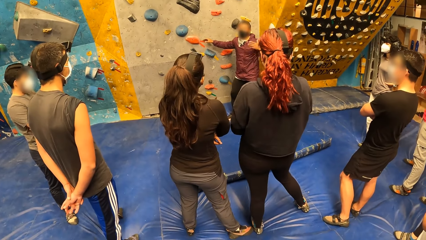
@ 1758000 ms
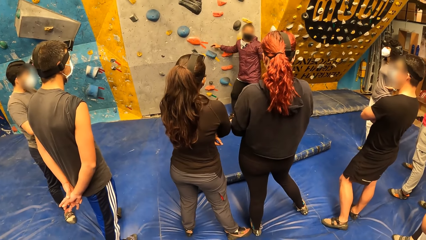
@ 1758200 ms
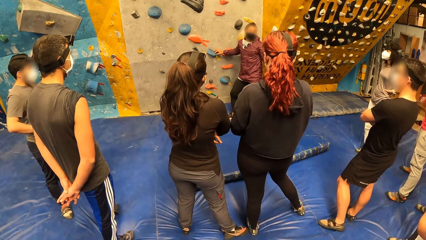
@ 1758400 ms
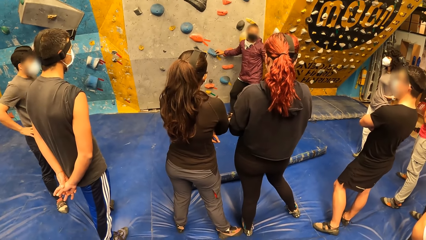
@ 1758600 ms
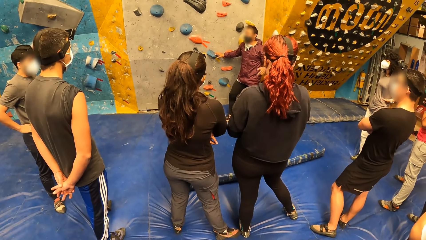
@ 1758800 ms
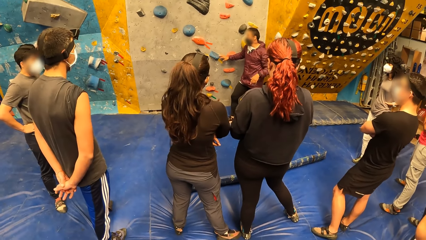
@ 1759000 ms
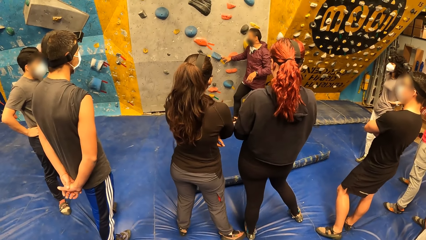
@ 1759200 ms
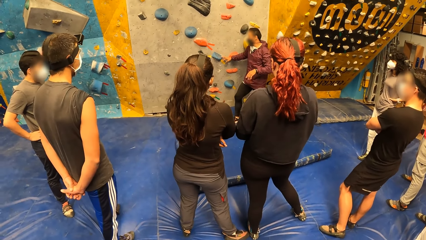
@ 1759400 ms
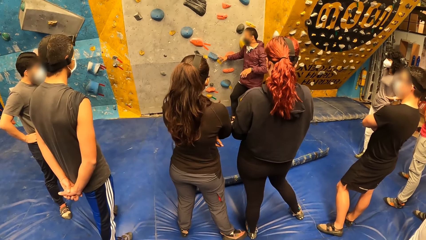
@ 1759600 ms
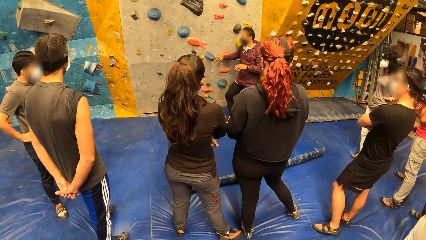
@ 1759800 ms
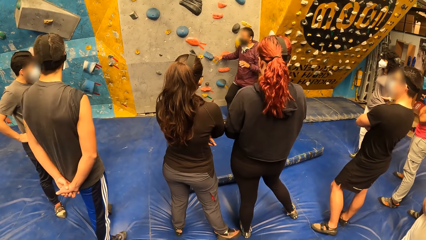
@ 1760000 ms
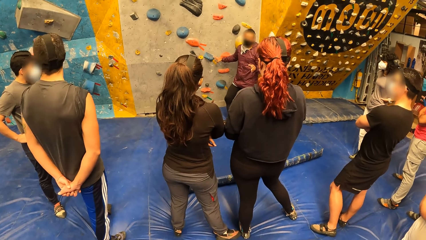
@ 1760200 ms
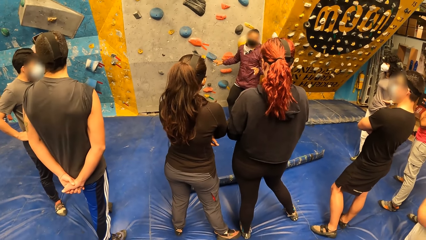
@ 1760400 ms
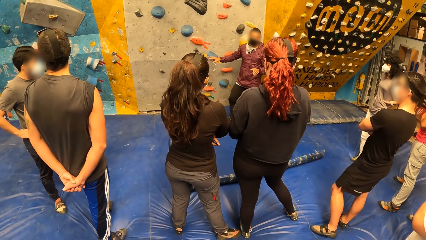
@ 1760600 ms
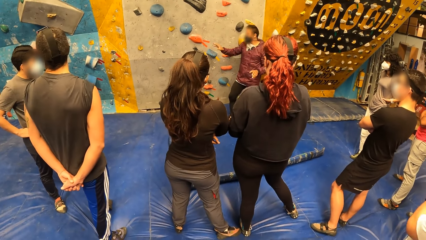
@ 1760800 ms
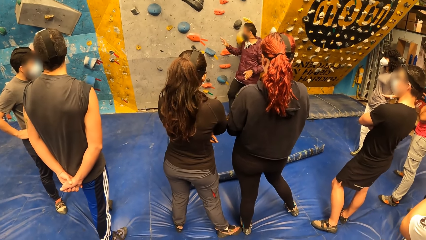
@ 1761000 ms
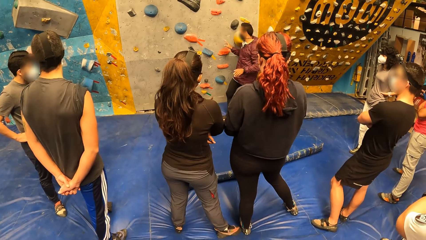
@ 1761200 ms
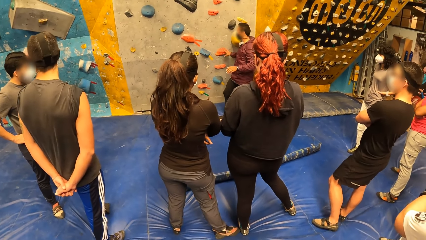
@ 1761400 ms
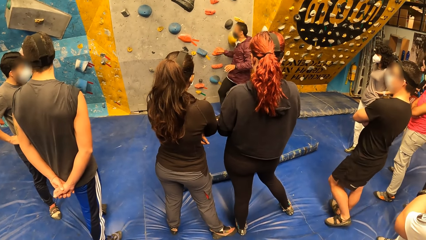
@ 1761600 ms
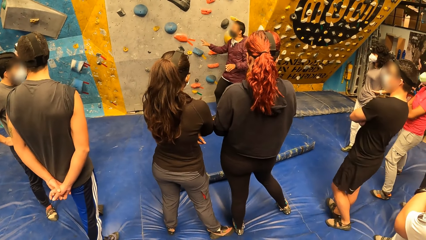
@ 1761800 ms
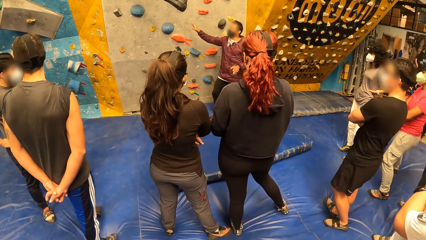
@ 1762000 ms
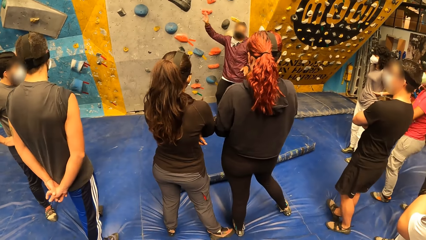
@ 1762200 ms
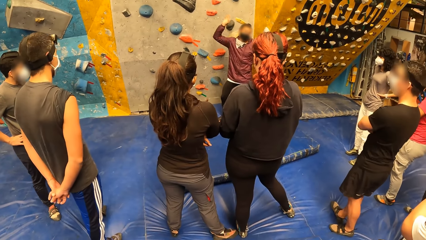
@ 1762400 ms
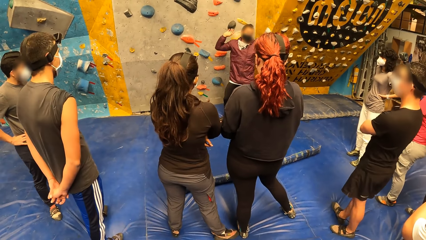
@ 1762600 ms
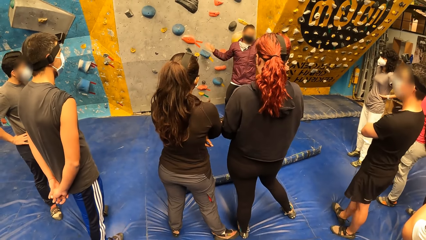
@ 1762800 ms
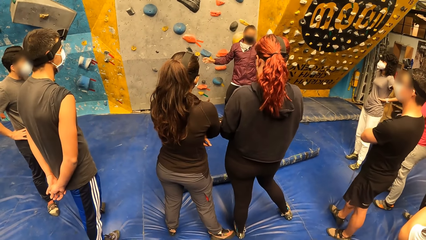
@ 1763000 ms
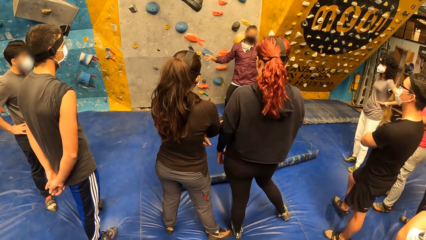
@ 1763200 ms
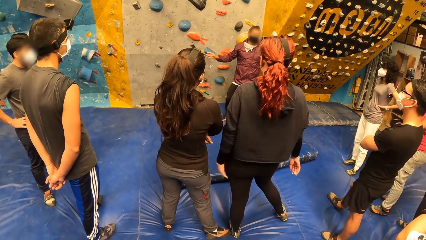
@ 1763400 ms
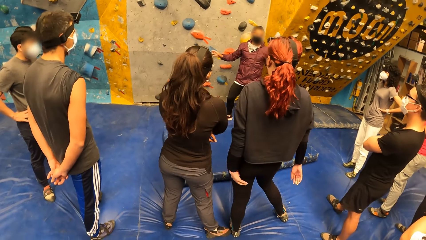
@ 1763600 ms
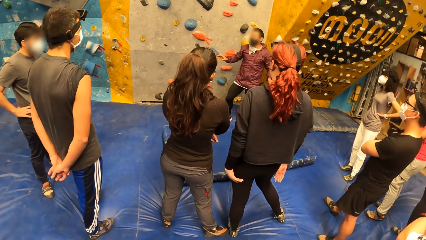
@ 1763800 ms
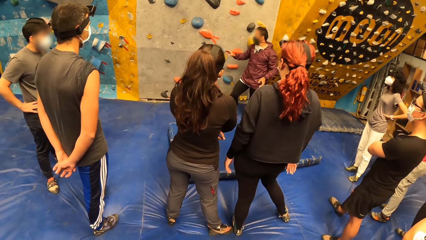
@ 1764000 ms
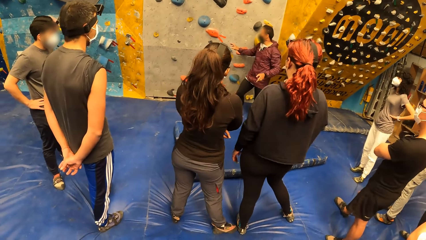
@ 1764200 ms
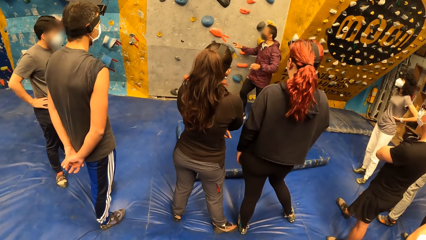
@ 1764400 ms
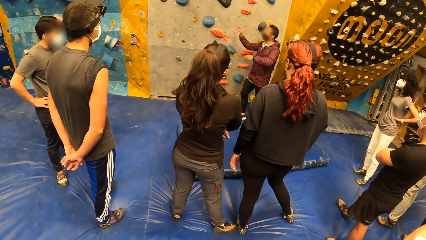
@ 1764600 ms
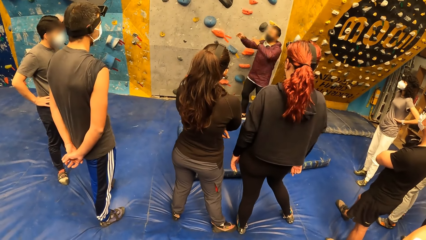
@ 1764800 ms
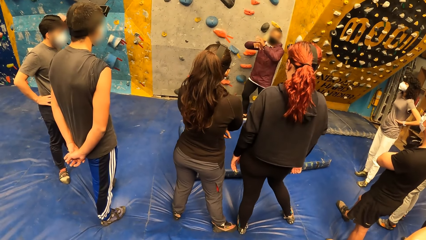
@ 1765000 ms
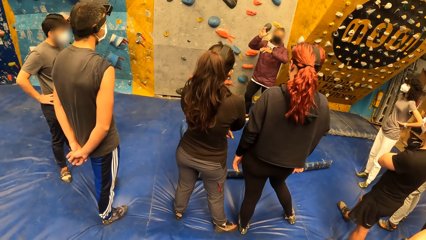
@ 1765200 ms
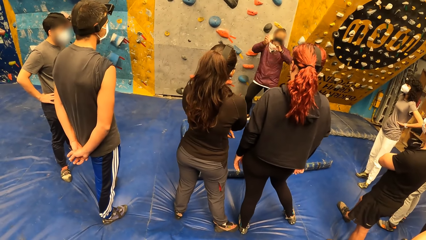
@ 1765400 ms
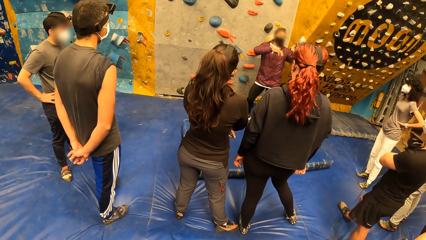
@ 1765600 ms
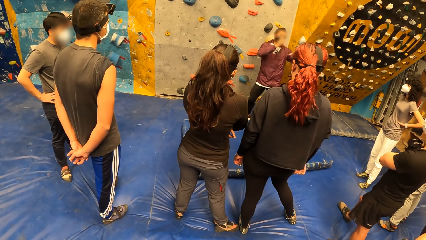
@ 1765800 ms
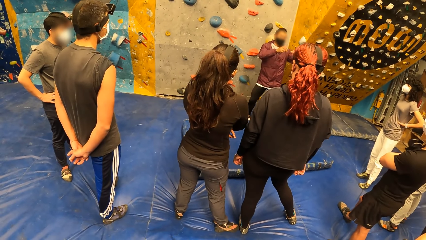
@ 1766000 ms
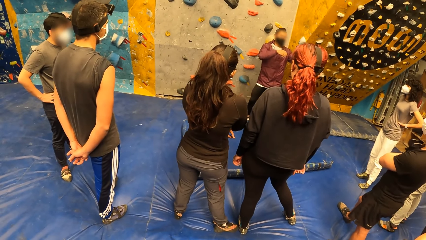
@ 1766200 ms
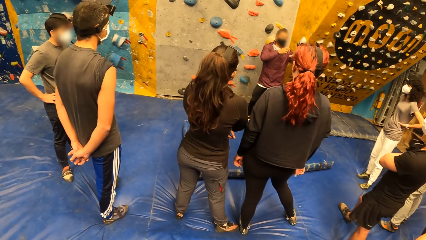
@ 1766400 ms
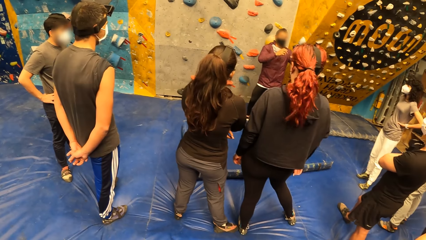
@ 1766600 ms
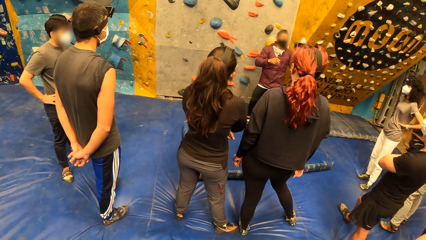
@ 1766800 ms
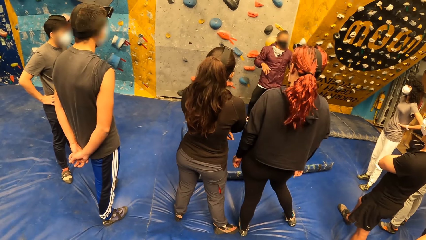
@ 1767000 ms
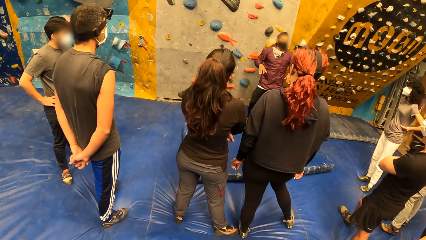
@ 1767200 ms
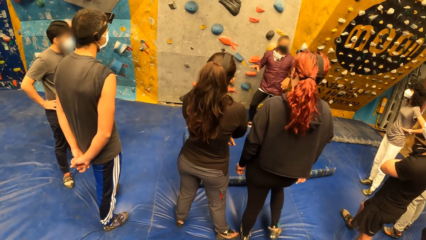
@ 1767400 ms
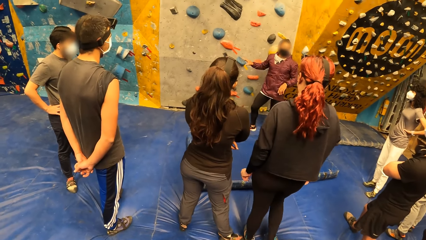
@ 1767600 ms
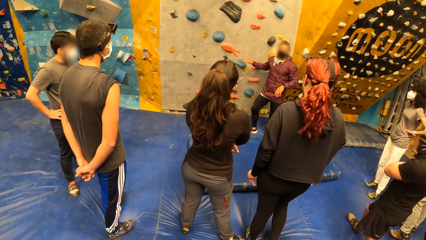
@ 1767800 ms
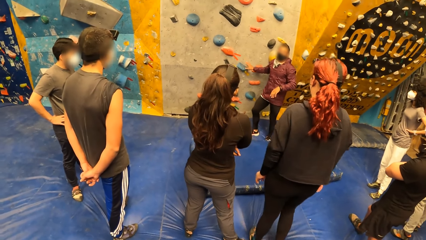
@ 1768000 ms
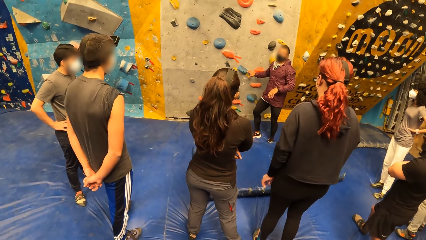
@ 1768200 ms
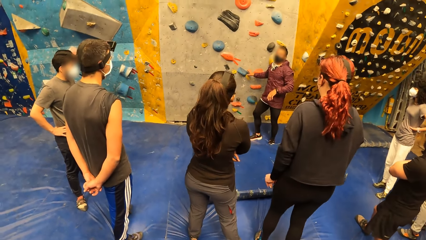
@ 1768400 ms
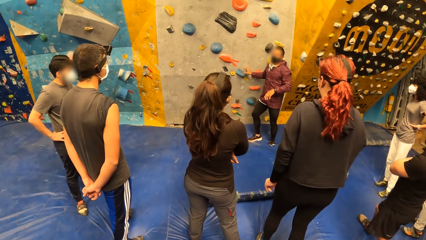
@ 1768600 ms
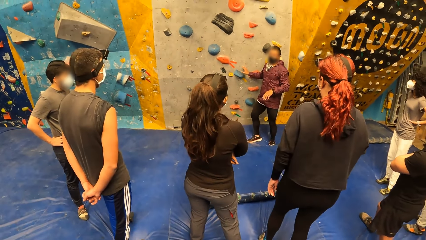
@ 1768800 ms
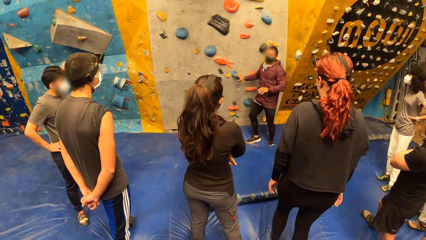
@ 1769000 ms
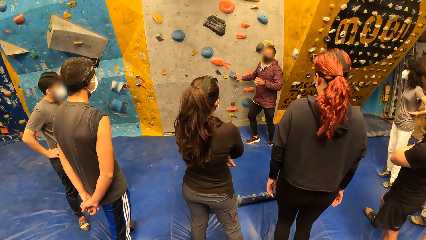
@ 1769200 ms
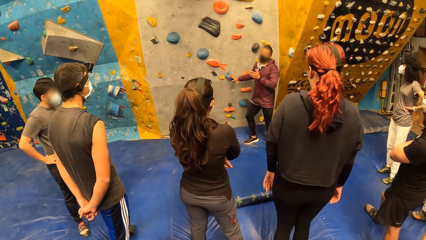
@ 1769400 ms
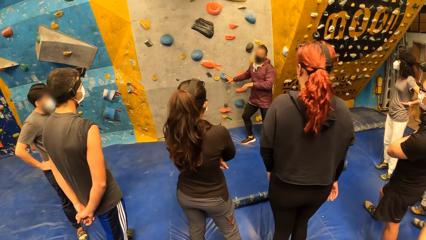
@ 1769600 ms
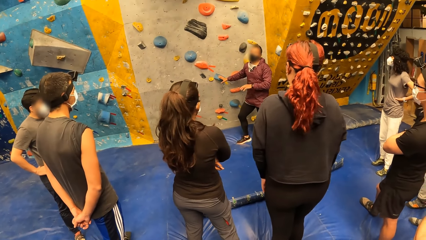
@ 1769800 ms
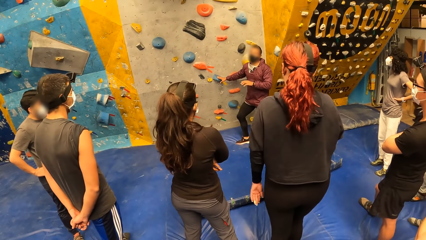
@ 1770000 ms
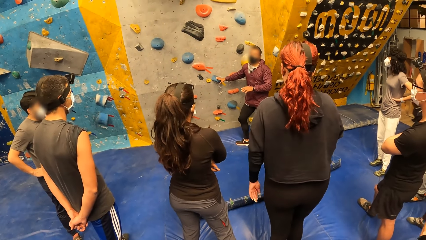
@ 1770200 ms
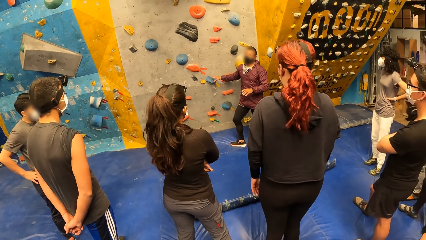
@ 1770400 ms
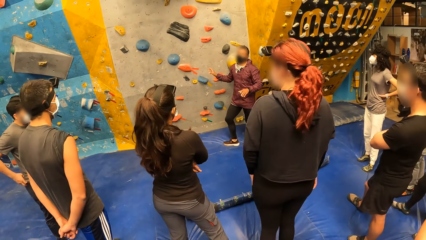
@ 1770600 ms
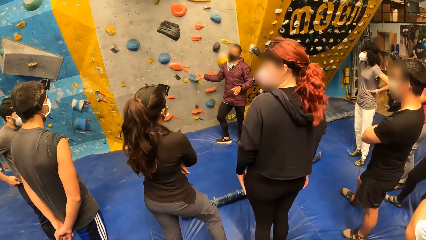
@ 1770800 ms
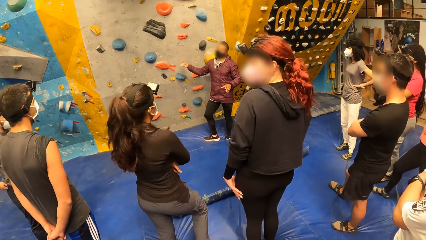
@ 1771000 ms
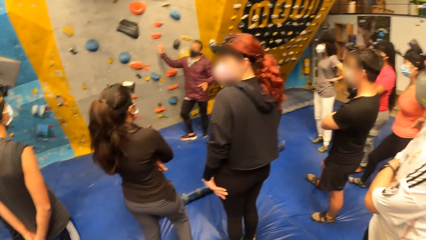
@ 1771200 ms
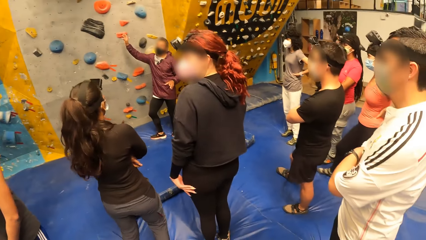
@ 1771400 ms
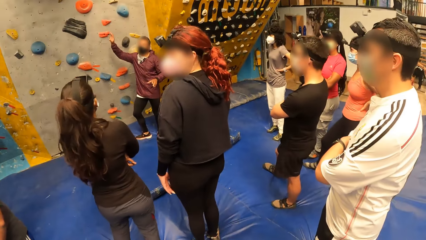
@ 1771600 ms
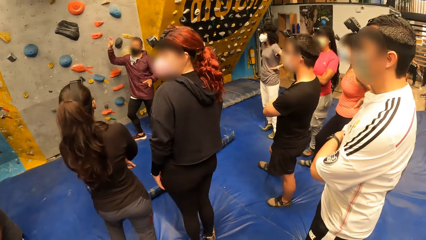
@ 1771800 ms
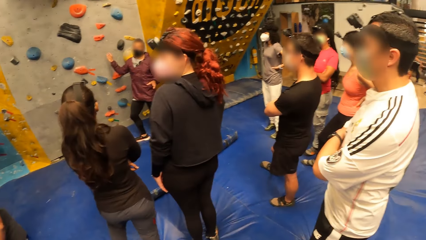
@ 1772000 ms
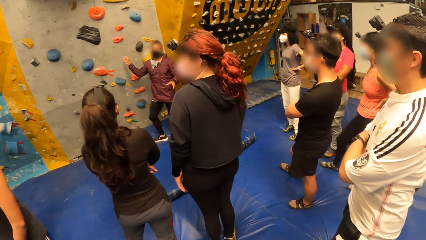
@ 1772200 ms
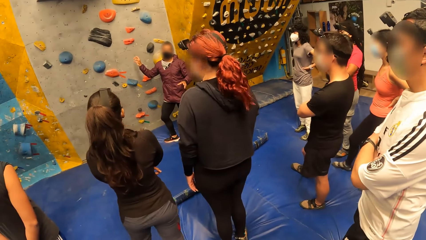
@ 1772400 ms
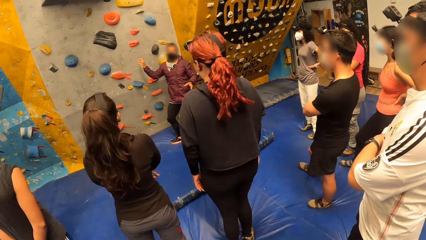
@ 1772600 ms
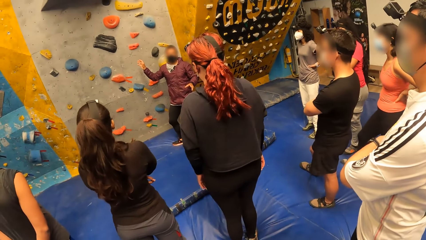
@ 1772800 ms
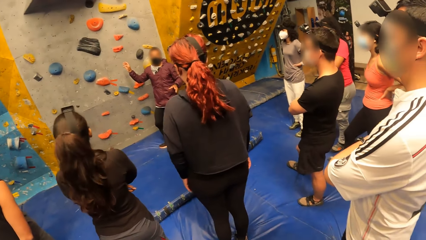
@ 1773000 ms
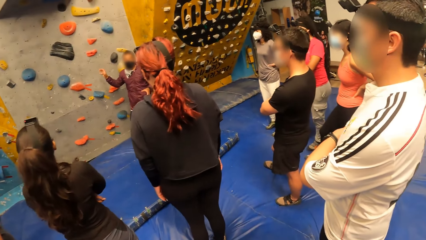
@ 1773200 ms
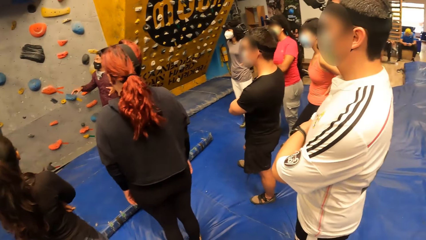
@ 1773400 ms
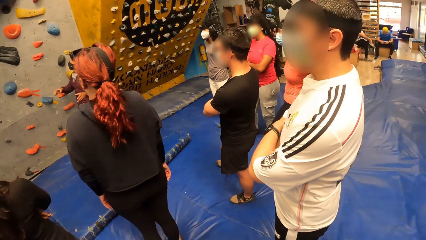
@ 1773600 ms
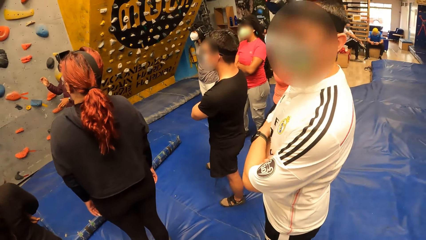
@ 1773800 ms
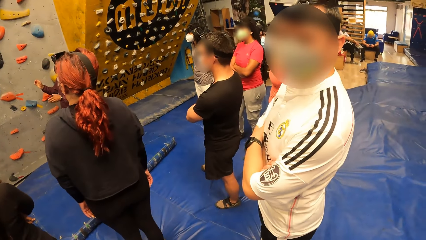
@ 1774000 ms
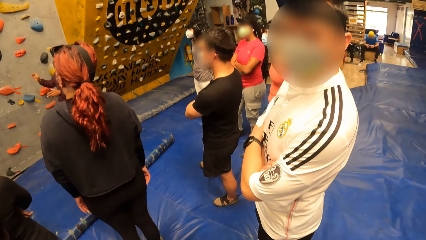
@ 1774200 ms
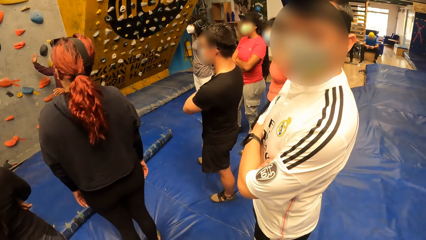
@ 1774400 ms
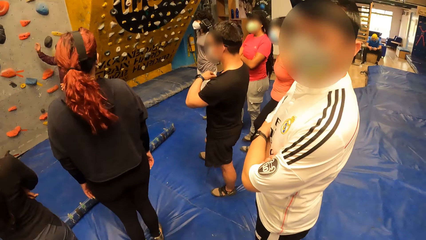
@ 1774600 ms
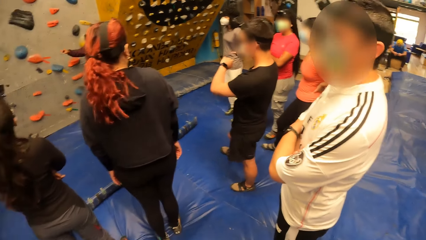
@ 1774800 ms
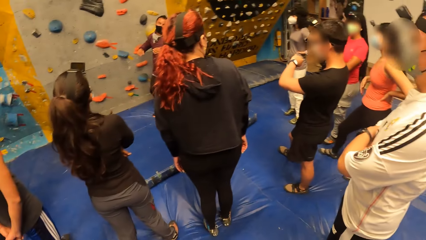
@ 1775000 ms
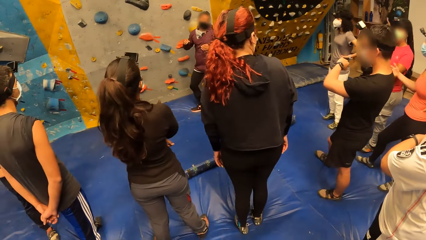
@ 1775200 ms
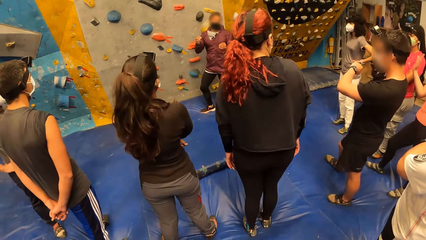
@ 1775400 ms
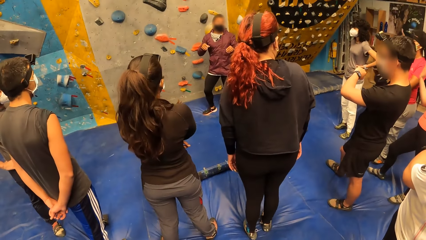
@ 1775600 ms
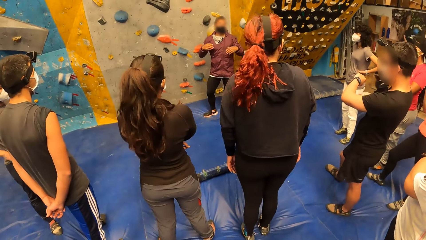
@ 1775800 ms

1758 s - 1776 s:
The instructor gesticulates with both hands, places his right hand onto the bouldering wall, gesticulates with both hands, places his right hand onto the bouldering wall, and gesticulates with both hands. The camera wearer talks to a person.
